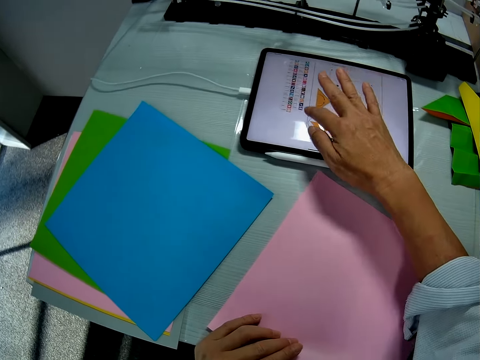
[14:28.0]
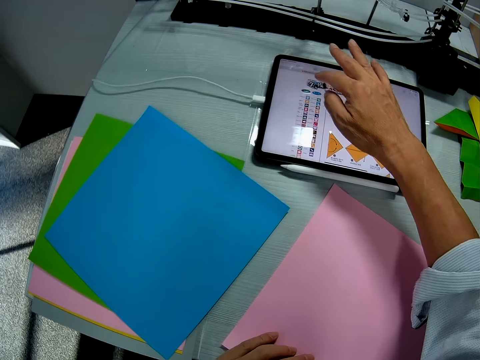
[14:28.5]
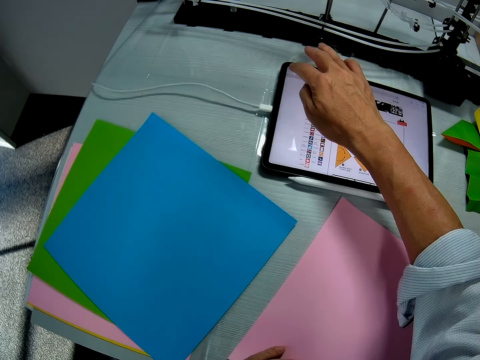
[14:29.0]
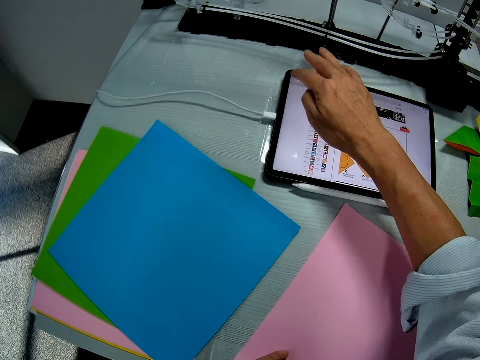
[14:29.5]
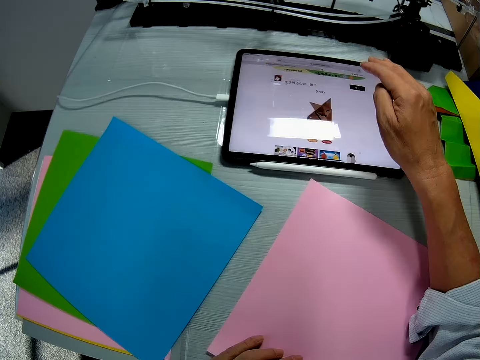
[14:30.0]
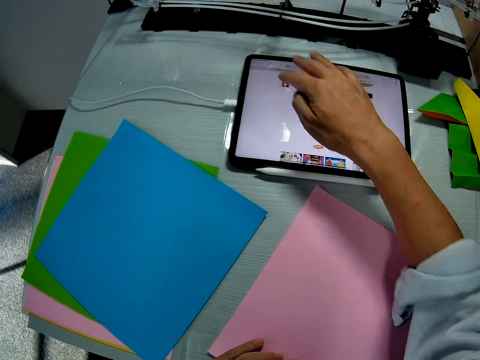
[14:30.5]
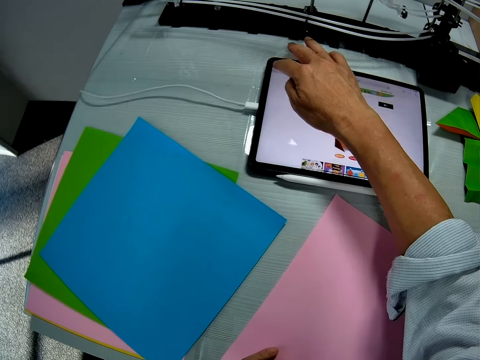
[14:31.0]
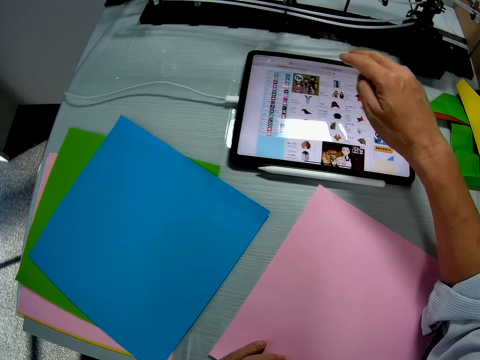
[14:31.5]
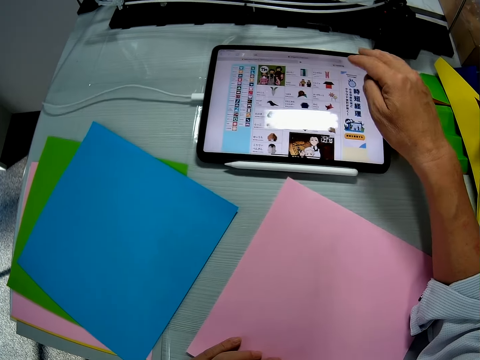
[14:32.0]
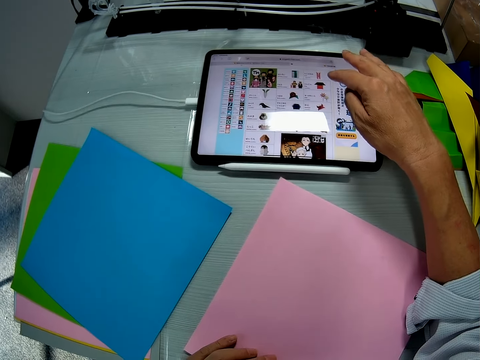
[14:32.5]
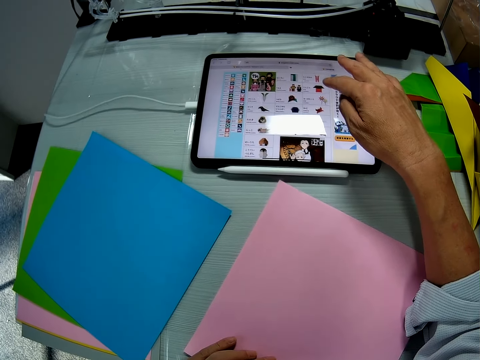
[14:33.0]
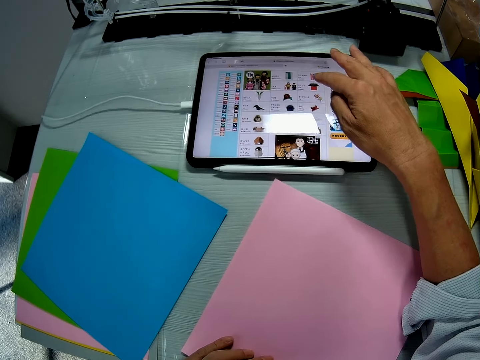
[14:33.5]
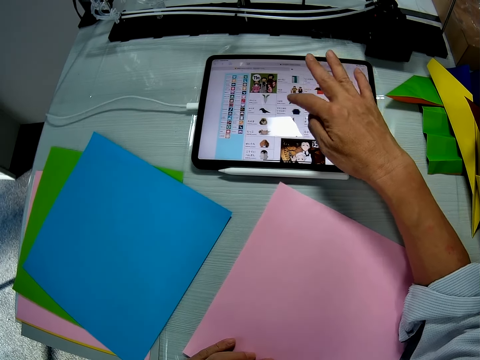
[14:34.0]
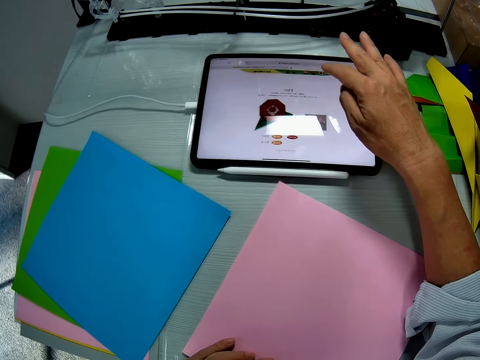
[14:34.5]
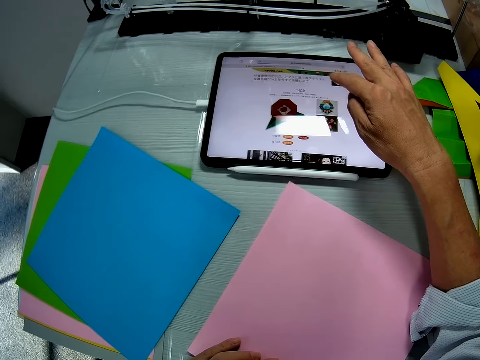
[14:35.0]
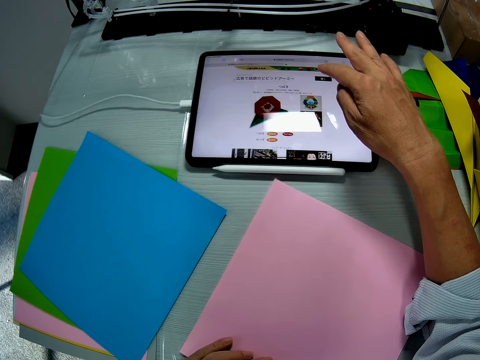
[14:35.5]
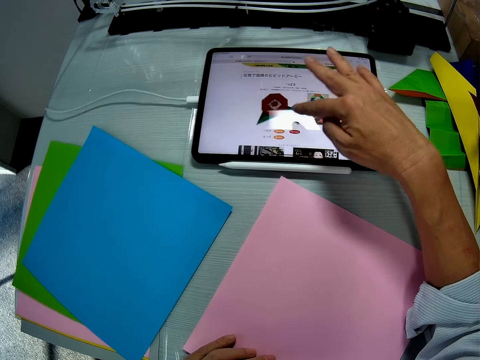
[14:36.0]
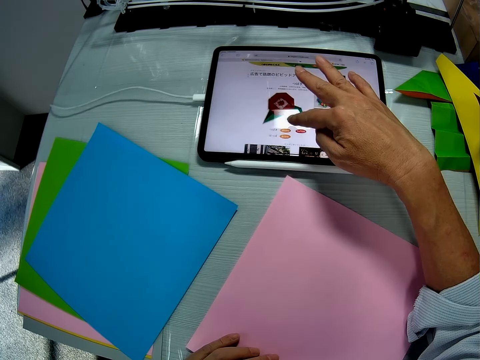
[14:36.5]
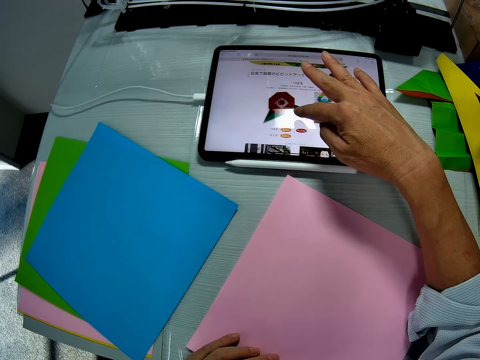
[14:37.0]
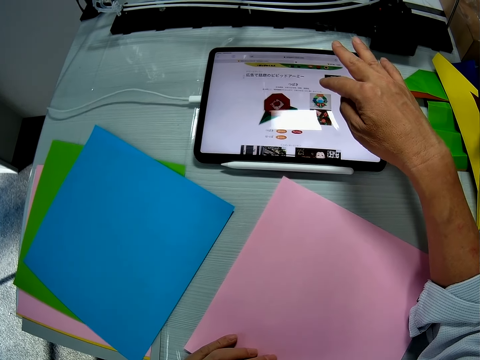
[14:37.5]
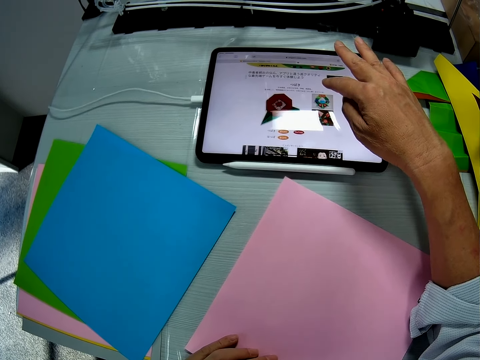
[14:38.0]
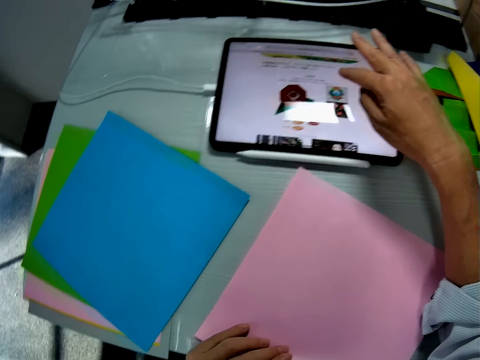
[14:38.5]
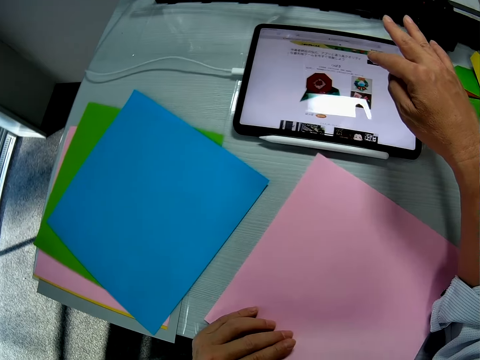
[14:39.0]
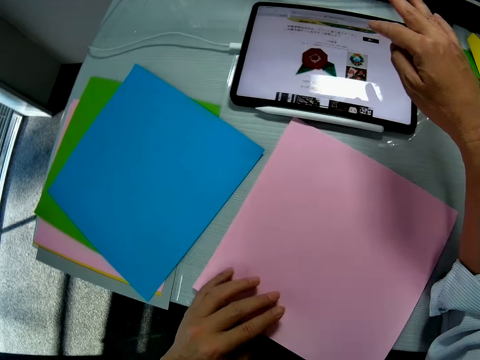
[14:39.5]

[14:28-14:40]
The camera wearer clicks on the tablet with his right hand.

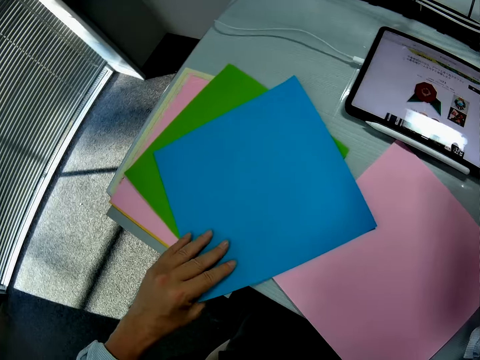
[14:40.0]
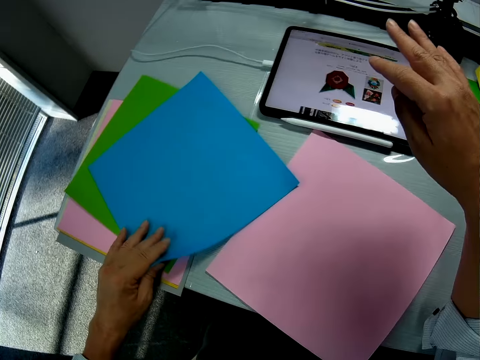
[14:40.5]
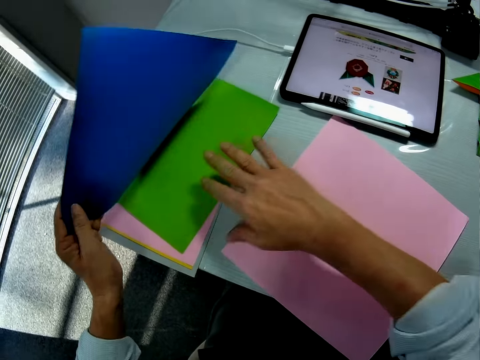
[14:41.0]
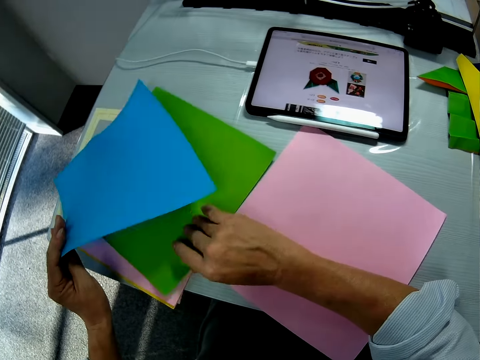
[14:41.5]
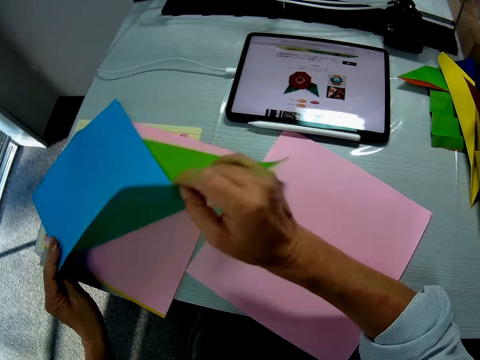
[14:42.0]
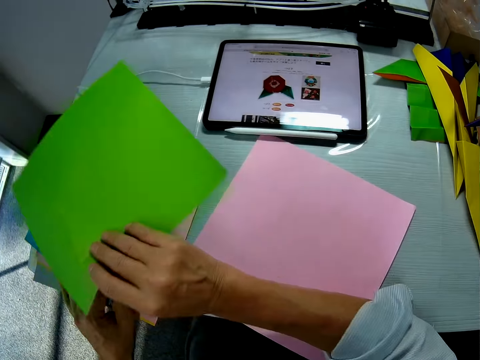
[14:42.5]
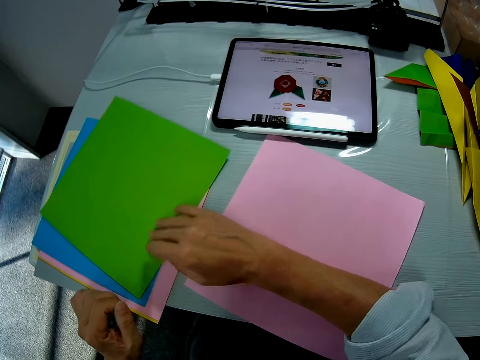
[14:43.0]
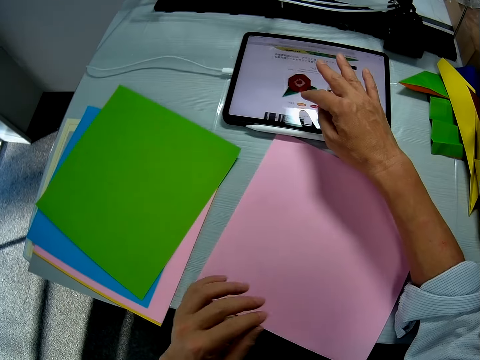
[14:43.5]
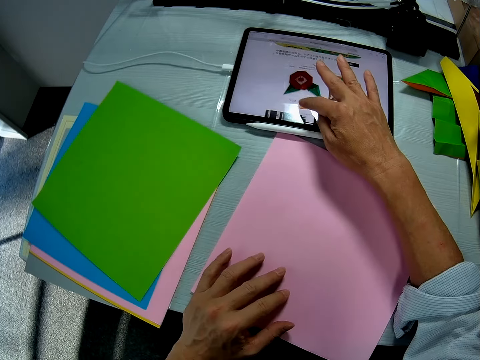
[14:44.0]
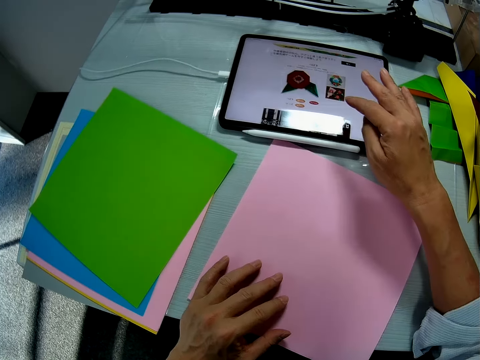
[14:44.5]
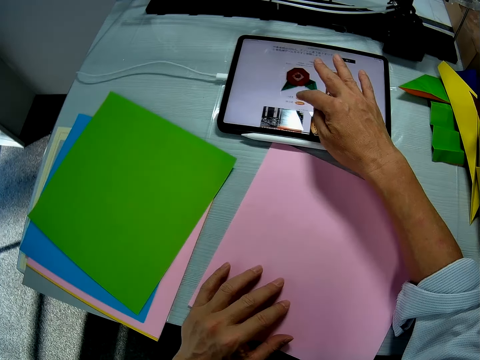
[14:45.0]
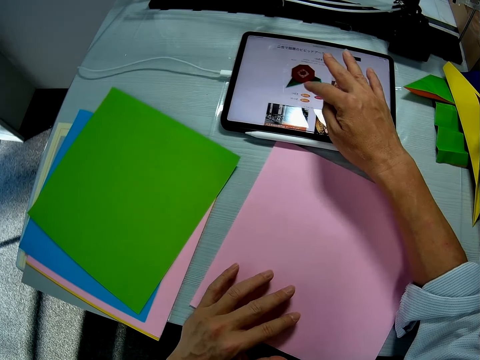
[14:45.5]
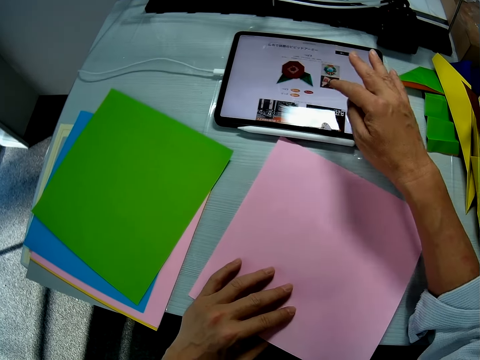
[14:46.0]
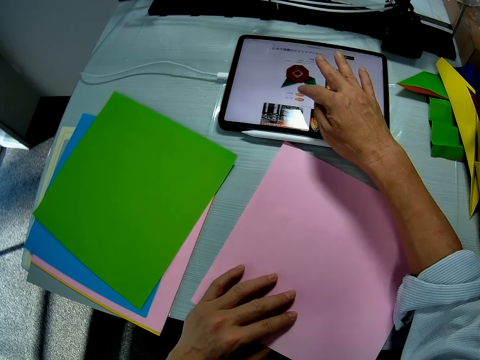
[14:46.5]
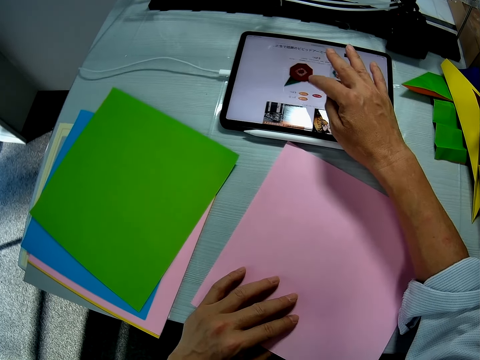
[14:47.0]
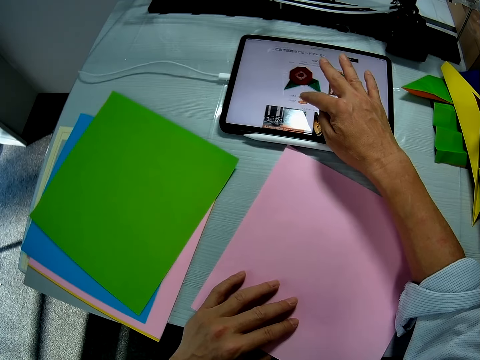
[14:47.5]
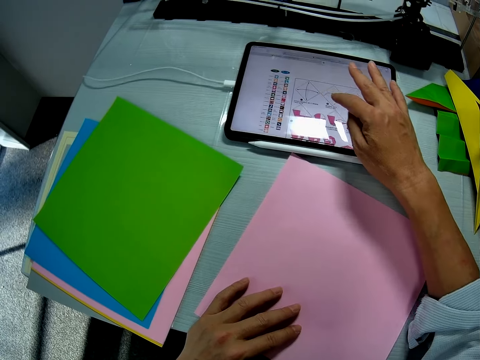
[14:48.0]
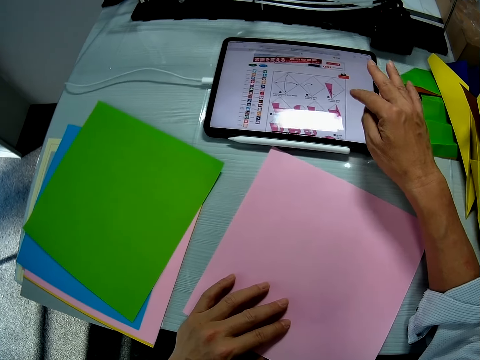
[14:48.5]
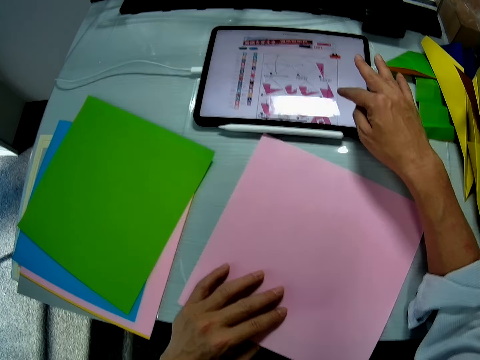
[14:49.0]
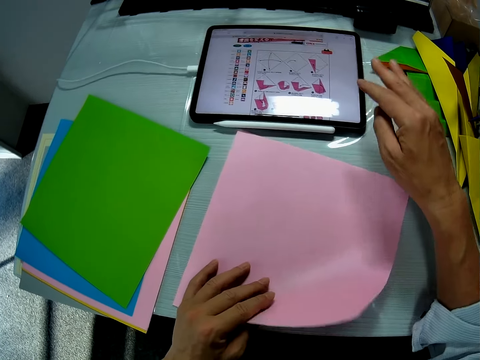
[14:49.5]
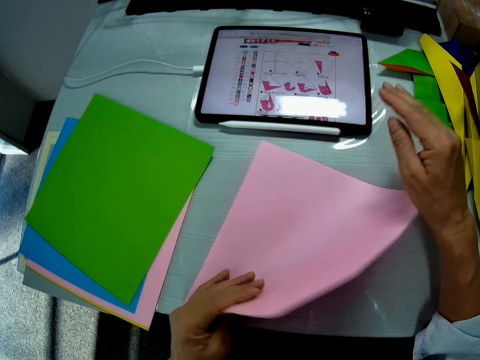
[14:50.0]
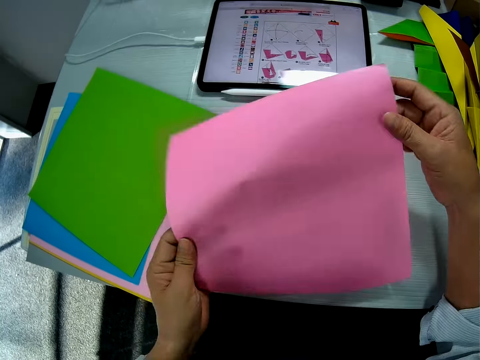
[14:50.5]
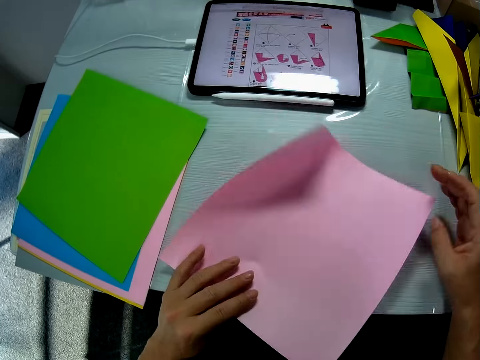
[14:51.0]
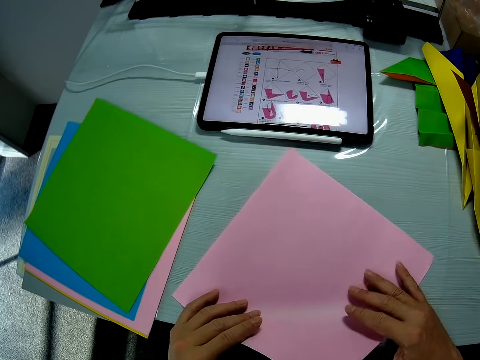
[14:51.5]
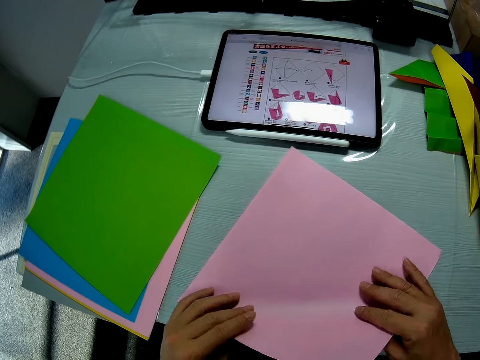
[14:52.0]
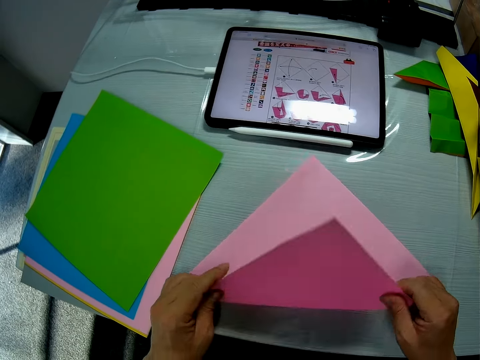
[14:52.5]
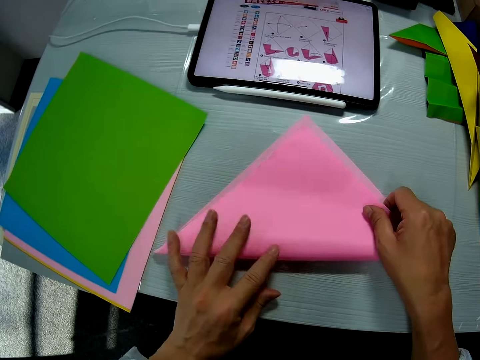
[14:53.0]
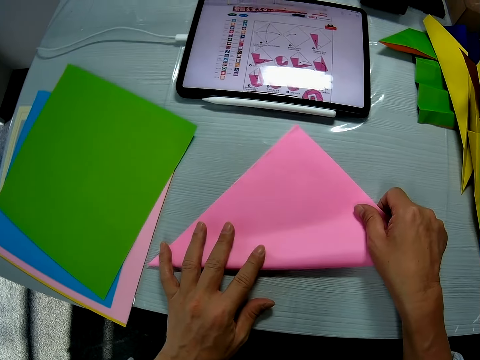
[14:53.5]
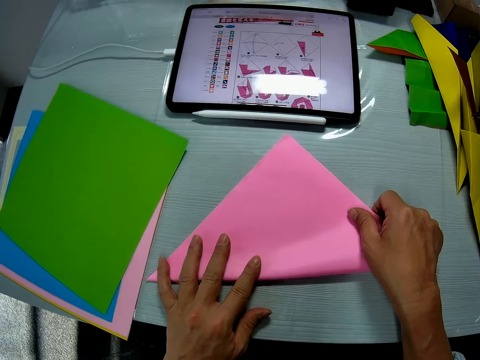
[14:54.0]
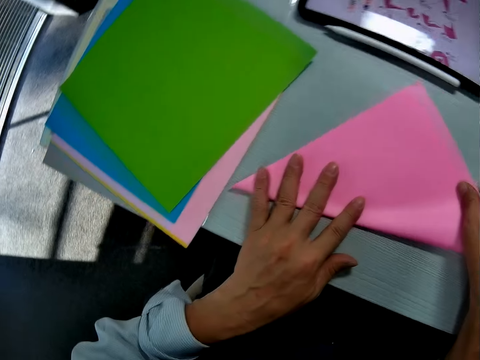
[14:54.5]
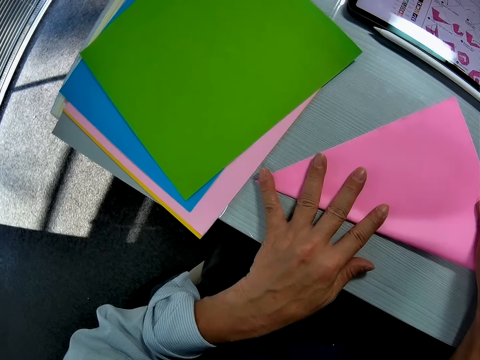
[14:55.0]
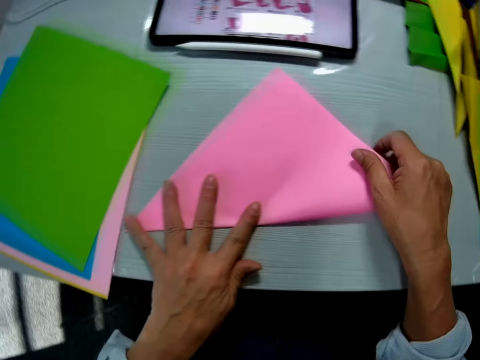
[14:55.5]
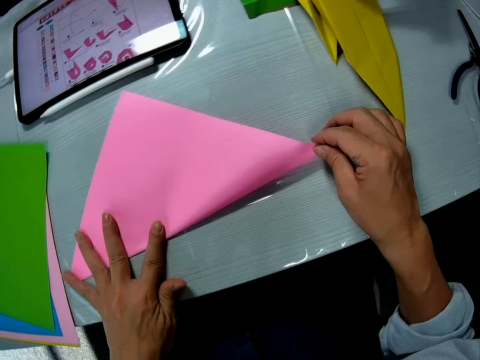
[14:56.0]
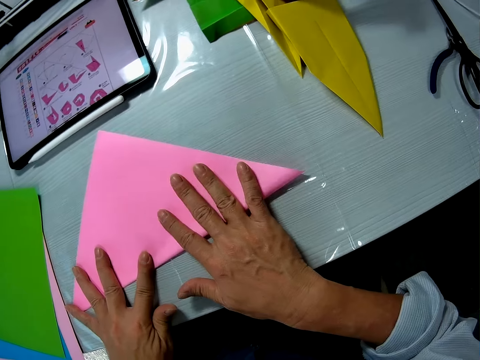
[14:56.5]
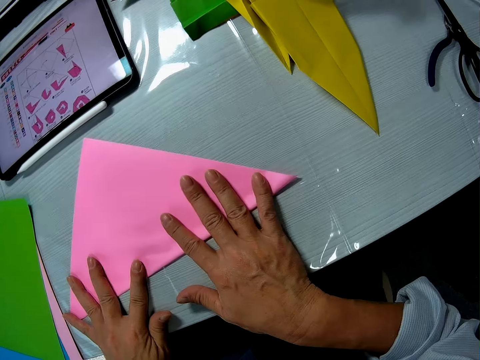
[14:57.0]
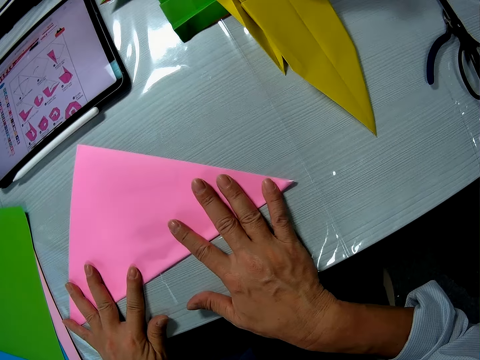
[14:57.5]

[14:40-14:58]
The camera wearer adjusts the blue paper with his left hand. He flips papers on the table. He picks up a green paper with his right hand. He turns the paper. He drops the green paper on the table. He clicks on the tablet with his right index finger. He swipes the iPad on the table. He flips the pink paper with his hands. He folds the paper on the table with his hands. He rests the paper on the table.
